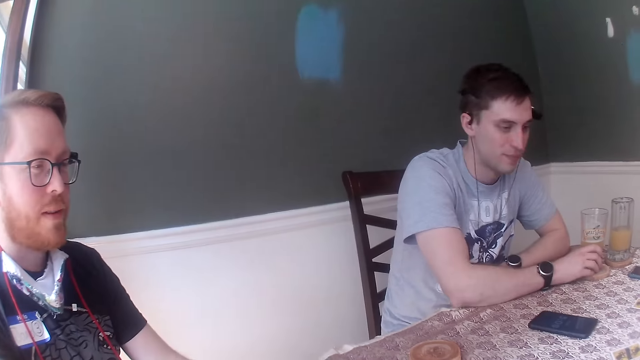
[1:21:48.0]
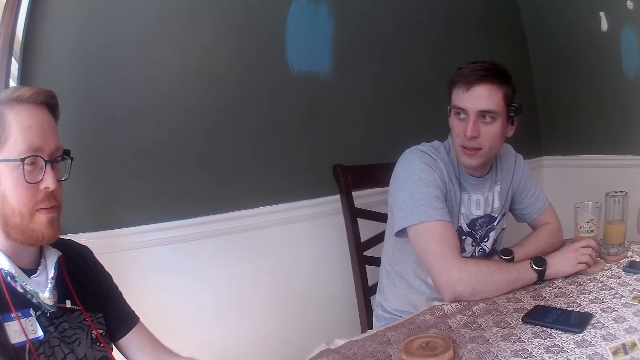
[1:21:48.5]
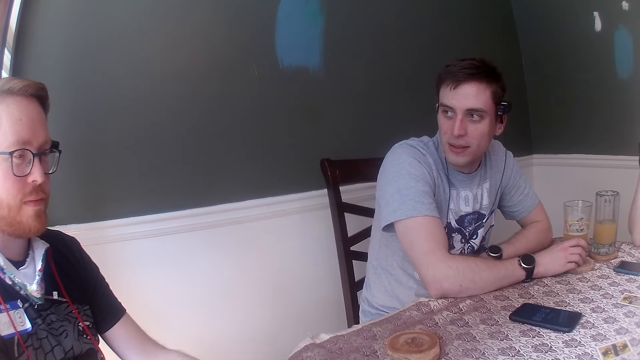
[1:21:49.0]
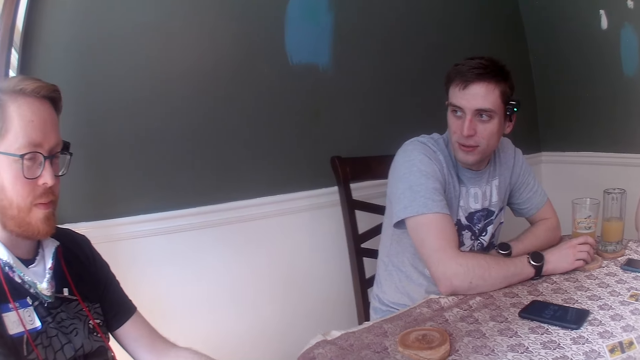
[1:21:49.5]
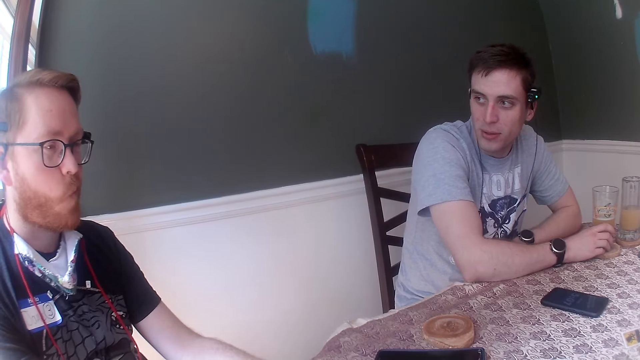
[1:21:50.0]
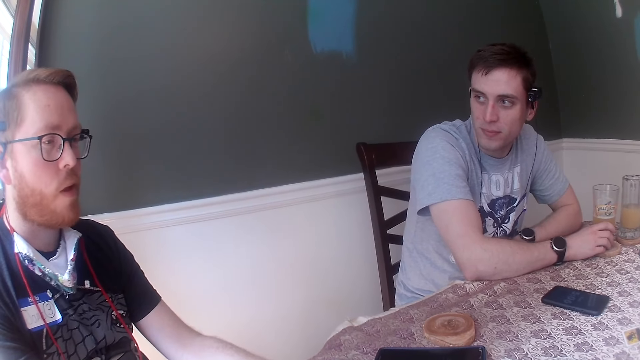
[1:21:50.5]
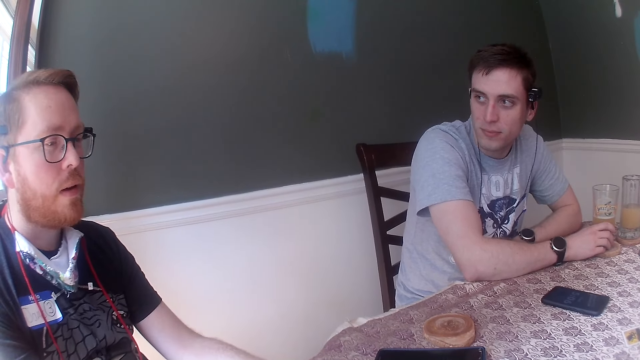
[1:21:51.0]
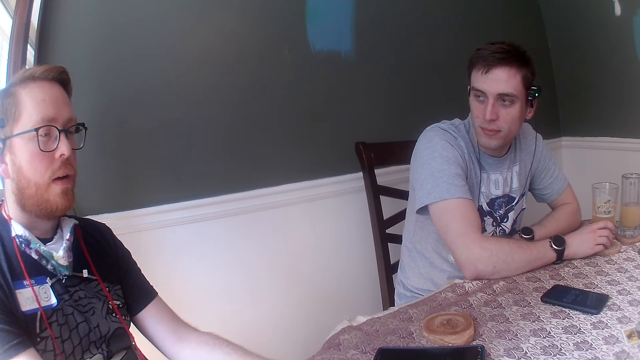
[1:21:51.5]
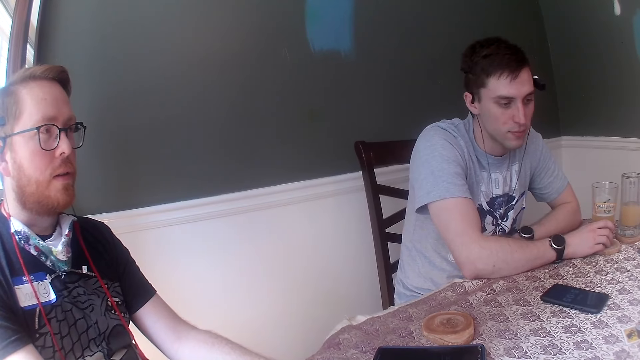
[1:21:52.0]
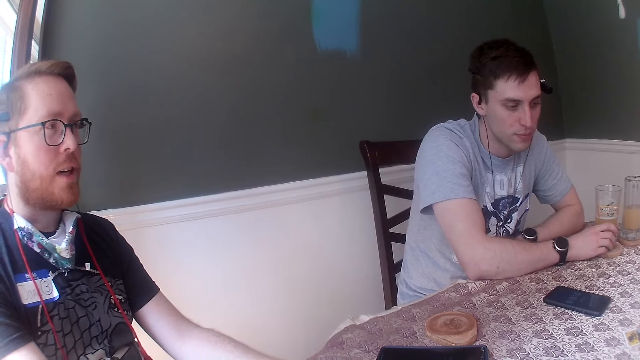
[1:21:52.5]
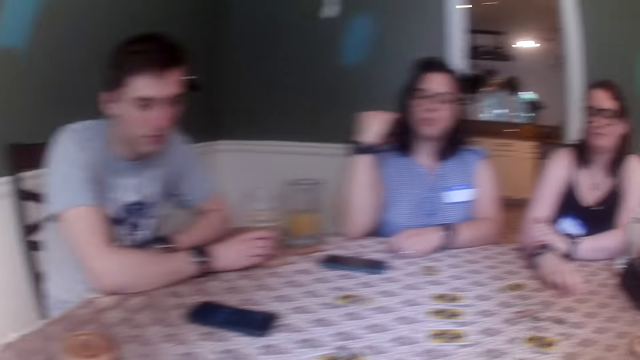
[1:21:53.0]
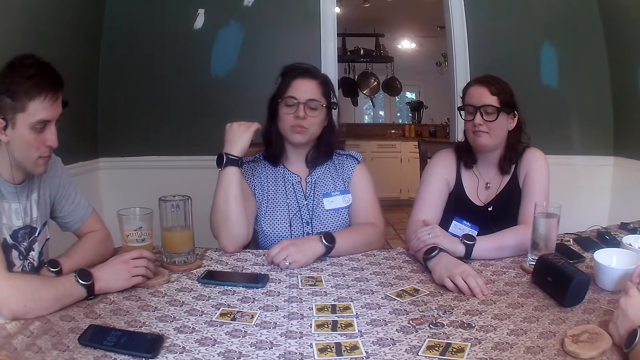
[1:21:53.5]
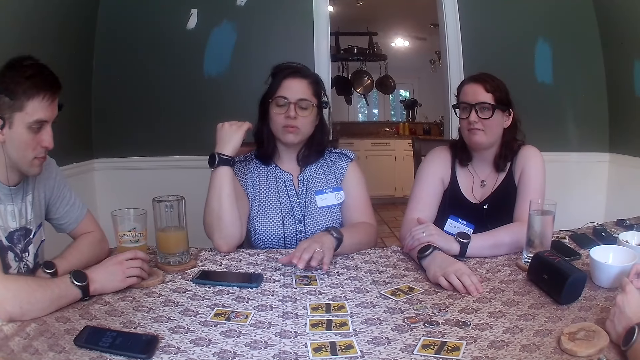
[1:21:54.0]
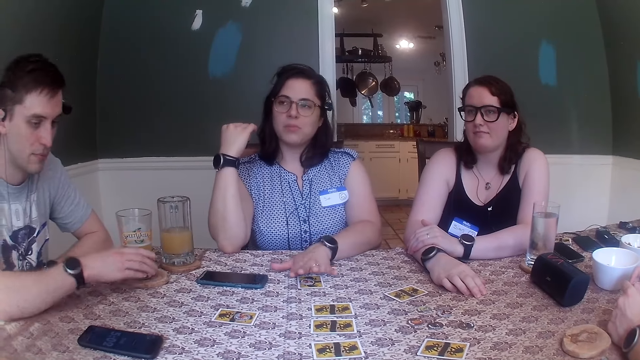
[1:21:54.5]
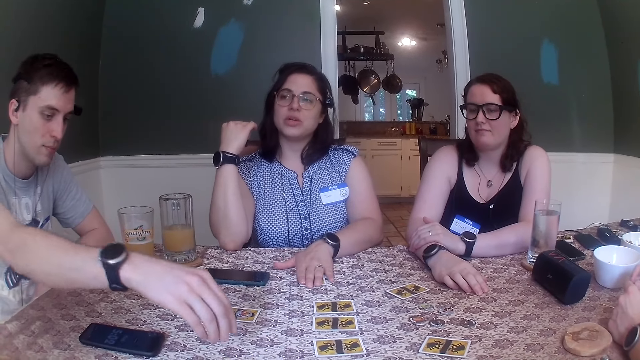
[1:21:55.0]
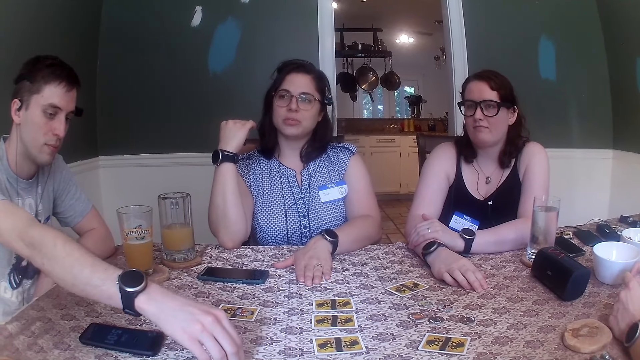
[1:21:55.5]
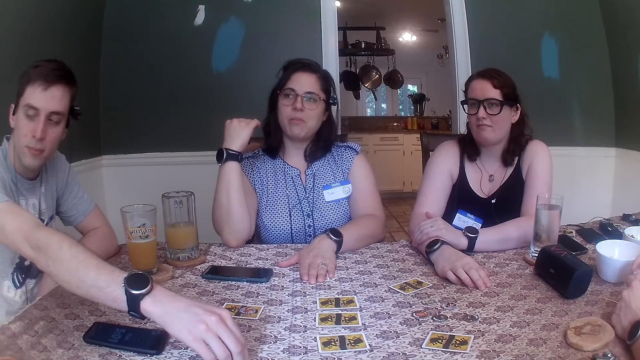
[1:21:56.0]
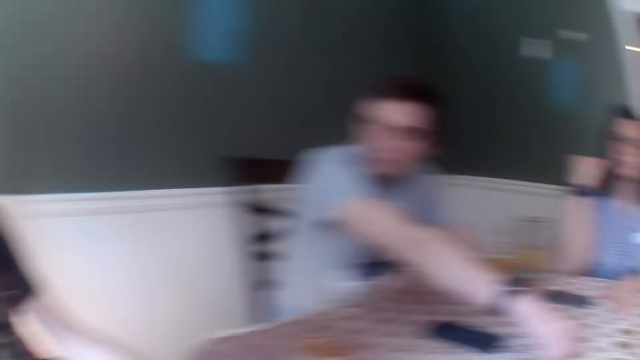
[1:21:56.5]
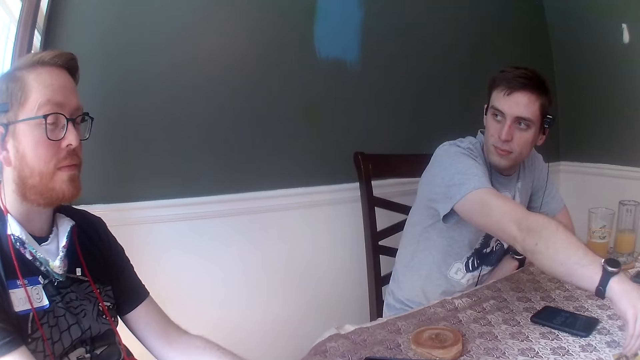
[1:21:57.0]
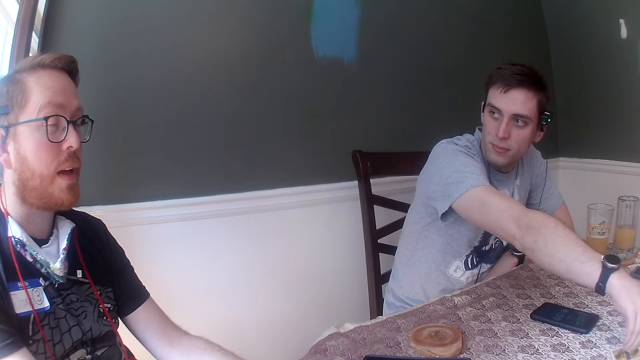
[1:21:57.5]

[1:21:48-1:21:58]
The camera wearer looks at a man. They play the card game. A woman covers a card on the table with her left hand. Another man picks a chip from the table with his right hand. A third man picks the card on the table.

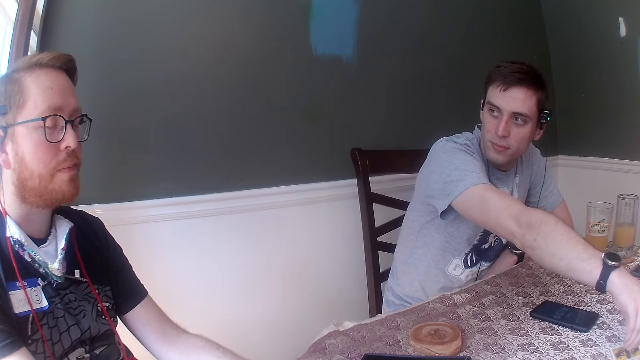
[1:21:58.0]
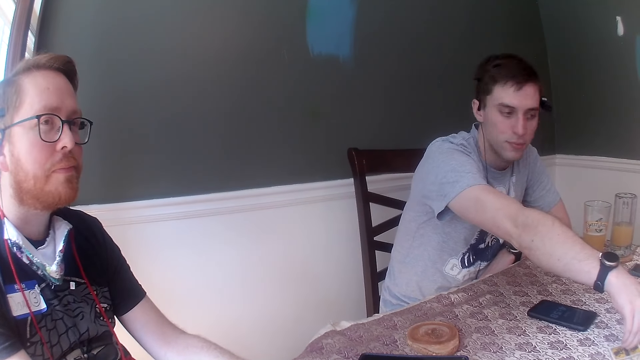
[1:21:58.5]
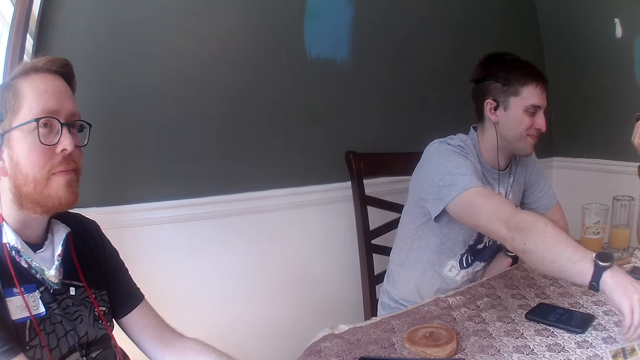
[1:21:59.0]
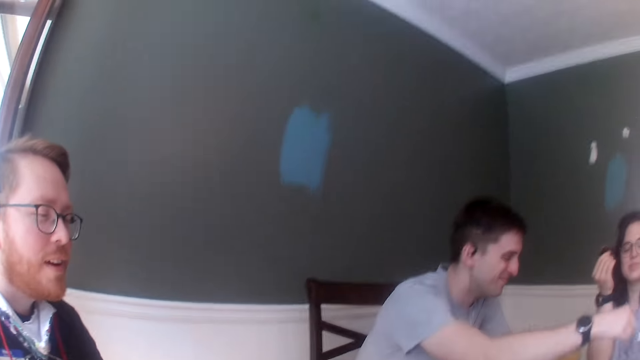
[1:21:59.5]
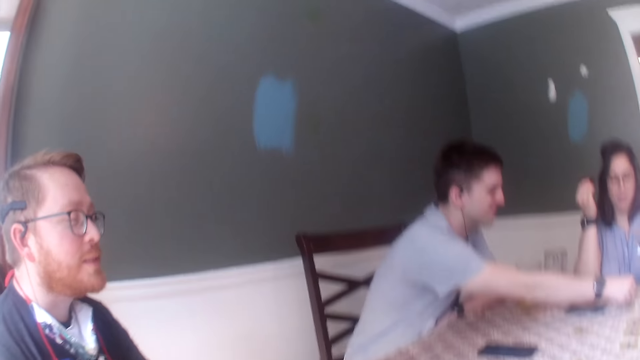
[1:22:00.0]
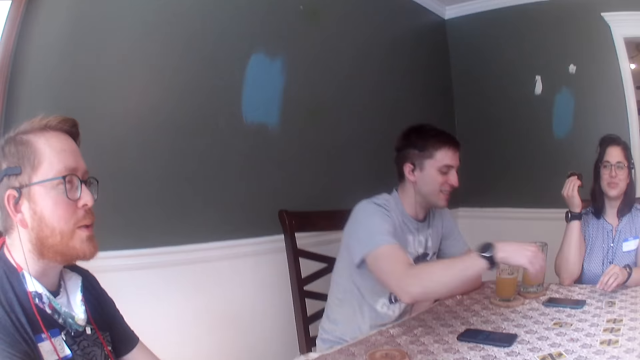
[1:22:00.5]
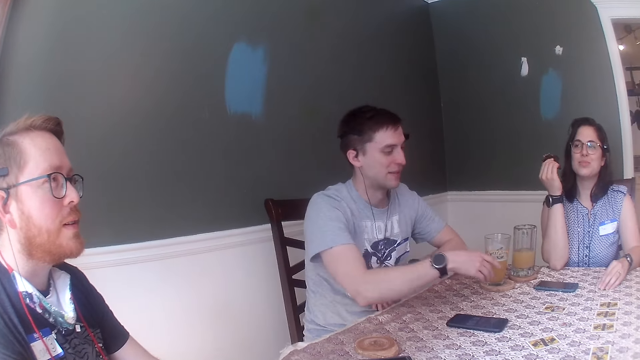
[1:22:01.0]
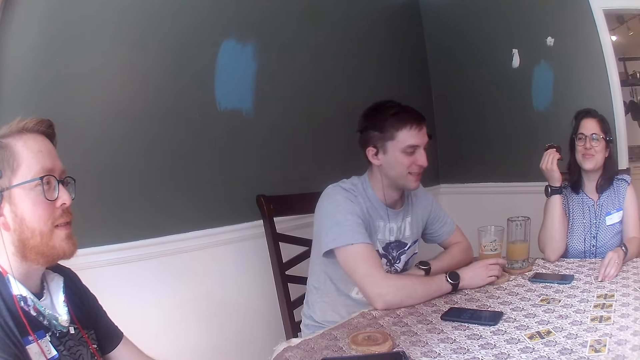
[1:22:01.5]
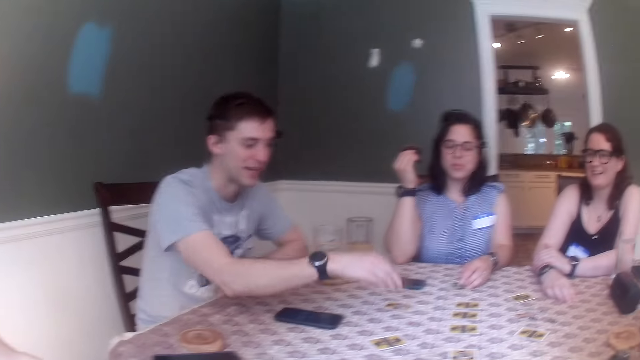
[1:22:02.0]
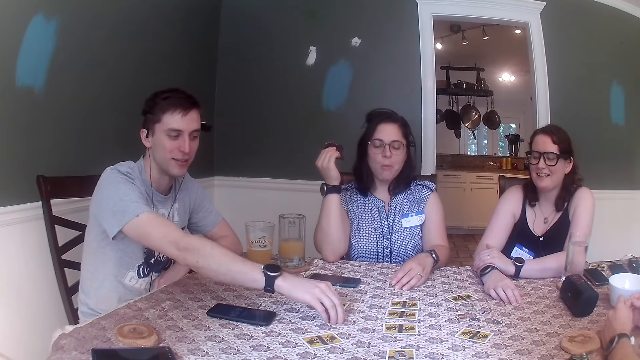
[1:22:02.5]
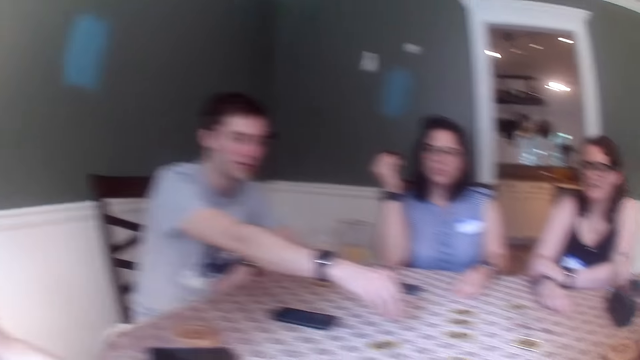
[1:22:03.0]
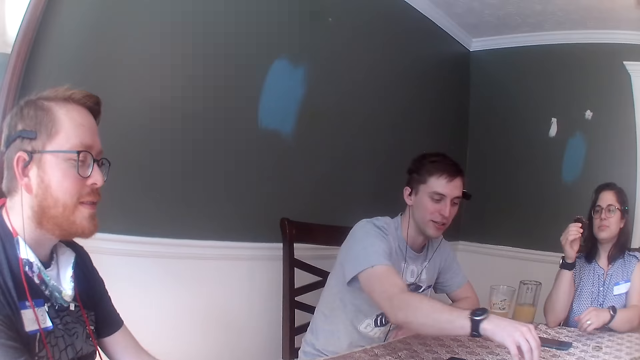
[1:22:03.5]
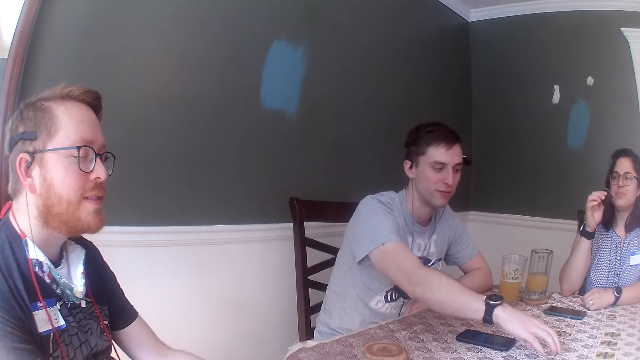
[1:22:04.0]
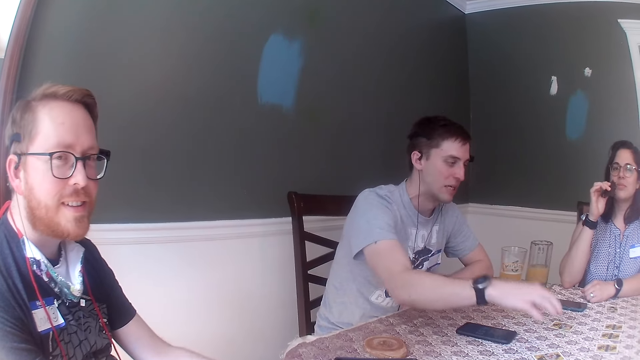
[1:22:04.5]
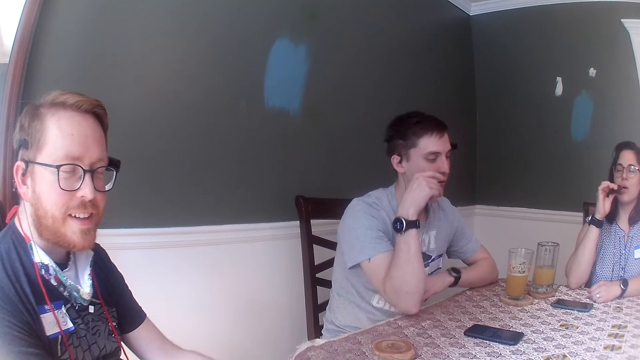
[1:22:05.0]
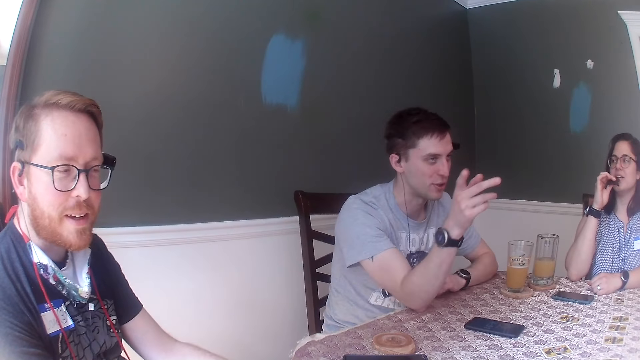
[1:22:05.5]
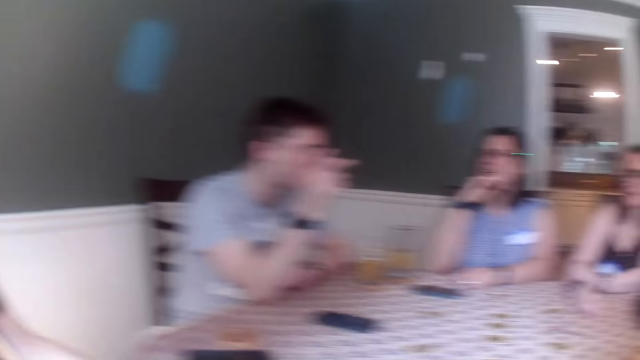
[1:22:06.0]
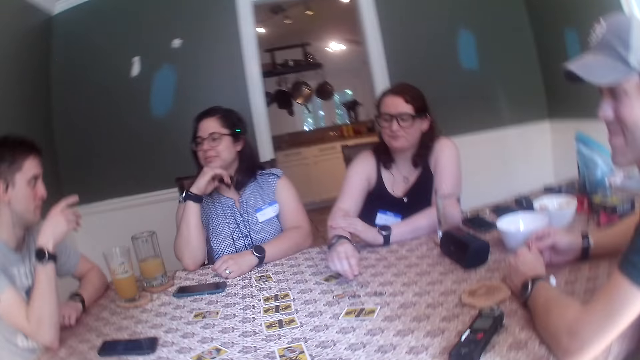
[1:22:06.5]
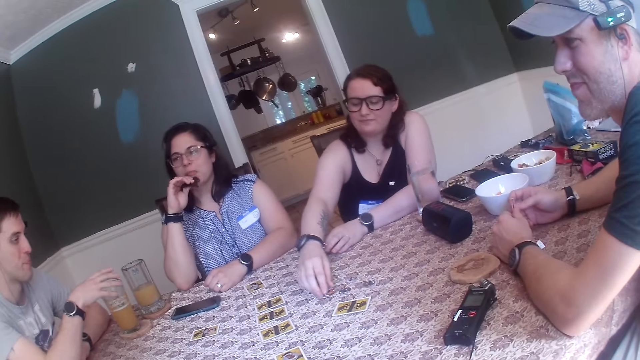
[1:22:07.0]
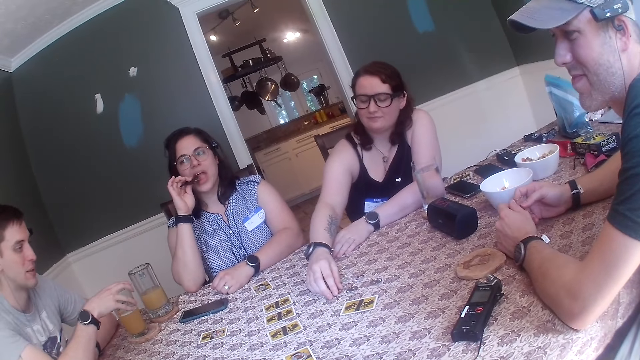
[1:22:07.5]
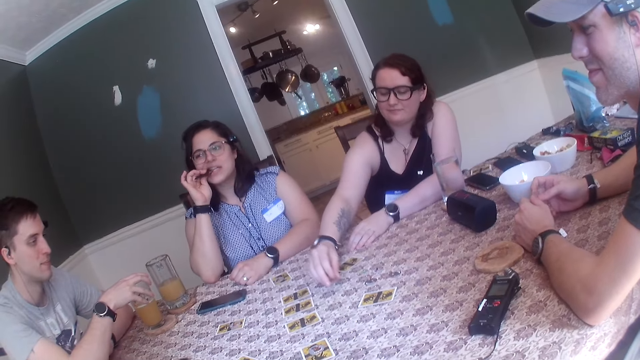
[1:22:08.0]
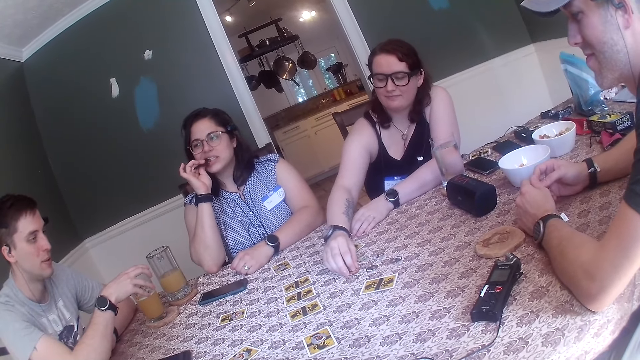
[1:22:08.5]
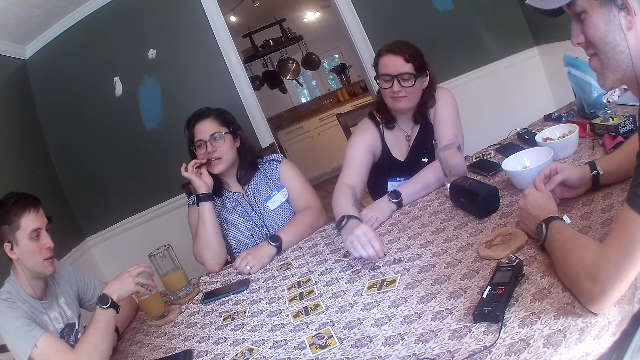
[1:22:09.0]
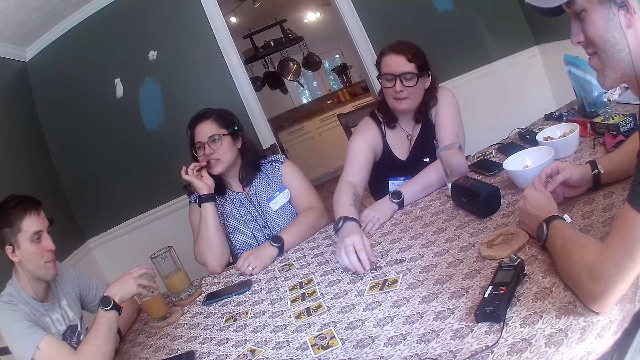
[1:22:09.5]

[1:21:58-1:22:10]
The camera wearer looks at a man. Another man places the chip in his right hand on the table. A woman covers the chip on the table with her left hand. A third man plays the card game. The second man picks a chip from the table with his right hand. The camera wearer converses with the third man. The second man moves the card on the table with his right hand. Another woman moves the chips on the table with her right hand. The first man converses with the camera wearer. The first woman eats the piece of biscuit in her right hand.
